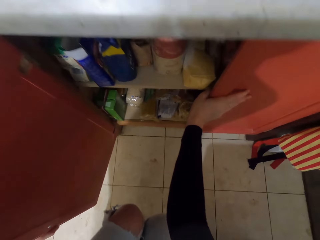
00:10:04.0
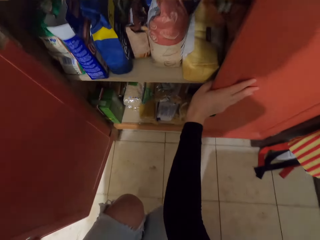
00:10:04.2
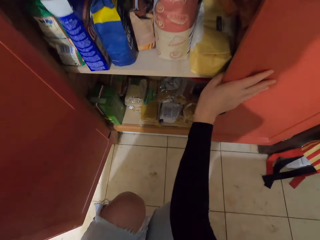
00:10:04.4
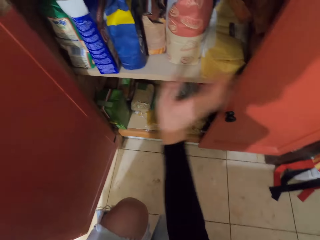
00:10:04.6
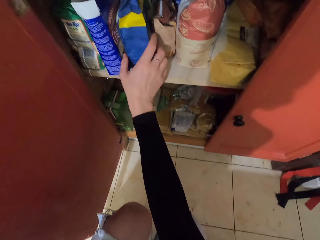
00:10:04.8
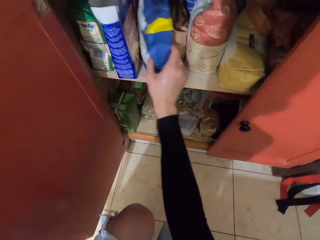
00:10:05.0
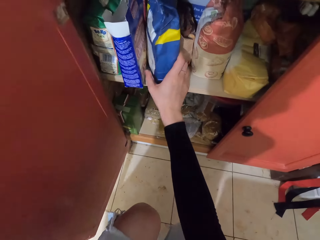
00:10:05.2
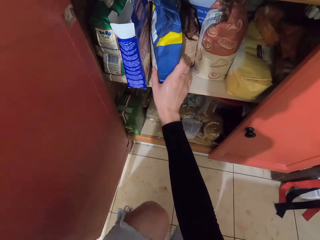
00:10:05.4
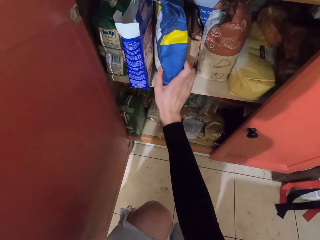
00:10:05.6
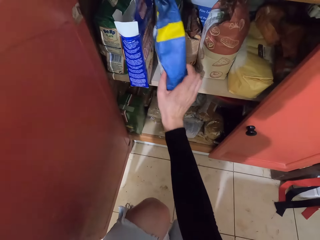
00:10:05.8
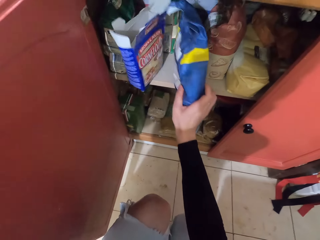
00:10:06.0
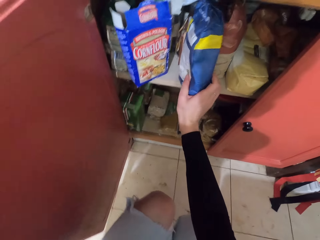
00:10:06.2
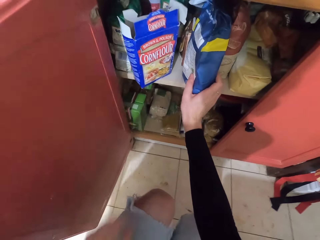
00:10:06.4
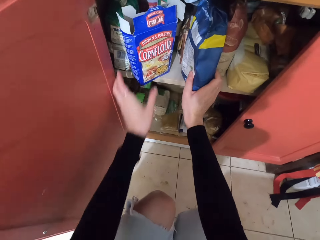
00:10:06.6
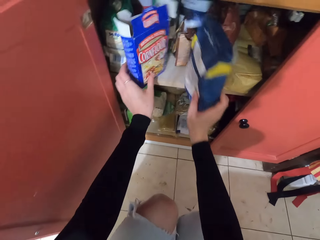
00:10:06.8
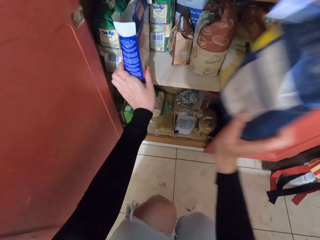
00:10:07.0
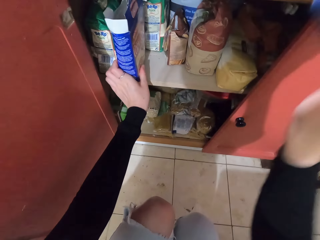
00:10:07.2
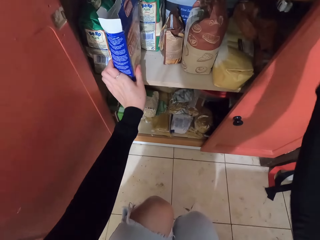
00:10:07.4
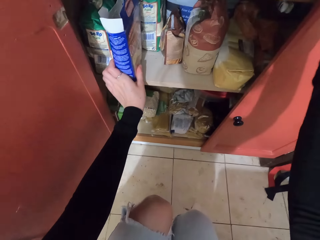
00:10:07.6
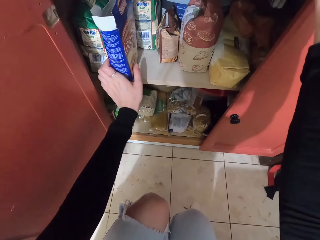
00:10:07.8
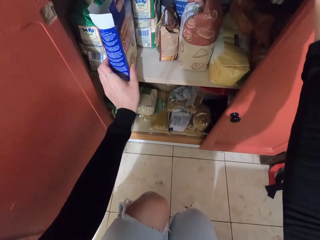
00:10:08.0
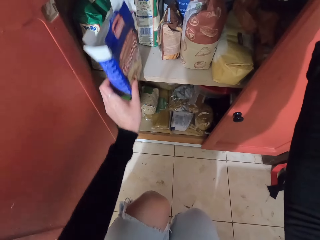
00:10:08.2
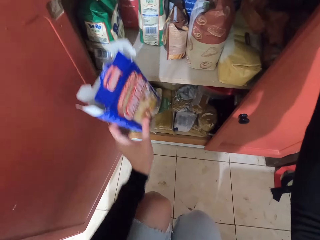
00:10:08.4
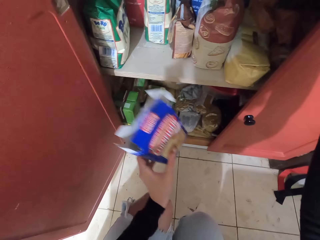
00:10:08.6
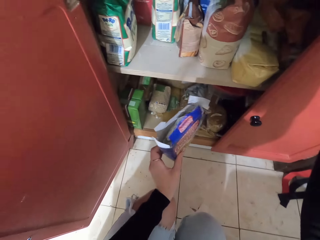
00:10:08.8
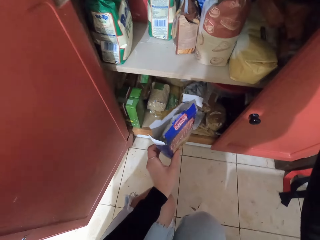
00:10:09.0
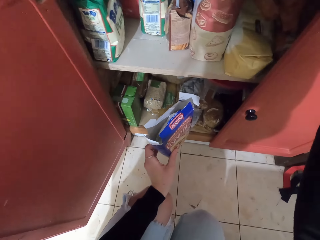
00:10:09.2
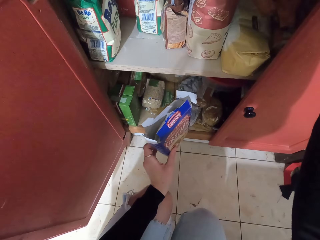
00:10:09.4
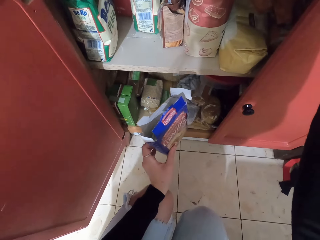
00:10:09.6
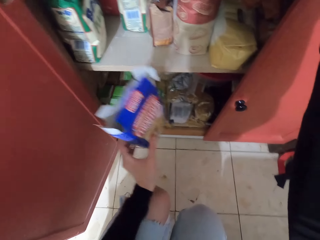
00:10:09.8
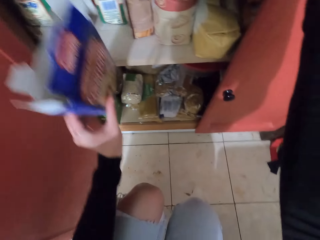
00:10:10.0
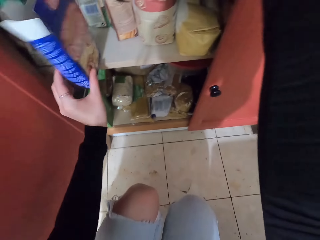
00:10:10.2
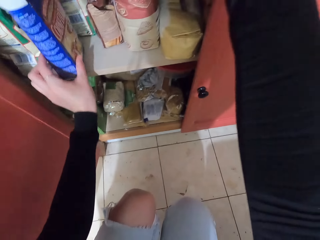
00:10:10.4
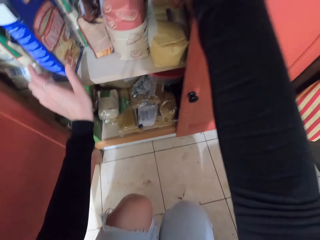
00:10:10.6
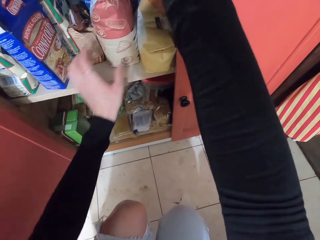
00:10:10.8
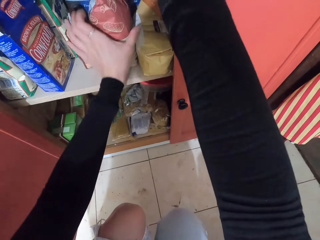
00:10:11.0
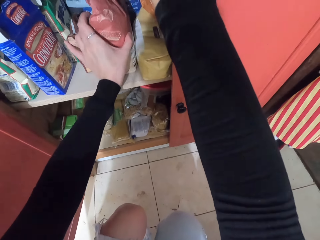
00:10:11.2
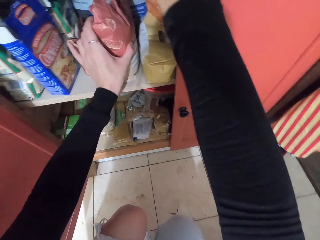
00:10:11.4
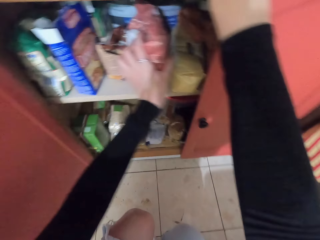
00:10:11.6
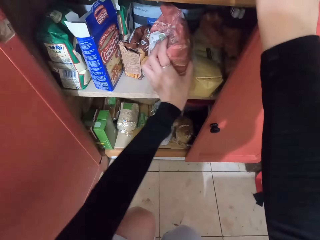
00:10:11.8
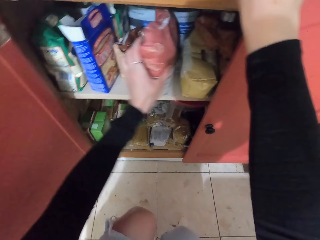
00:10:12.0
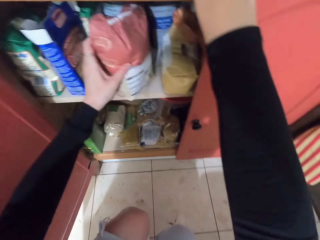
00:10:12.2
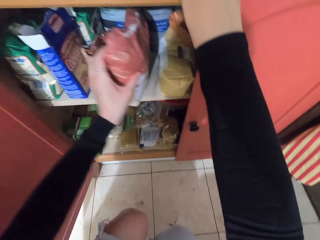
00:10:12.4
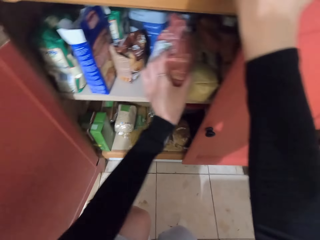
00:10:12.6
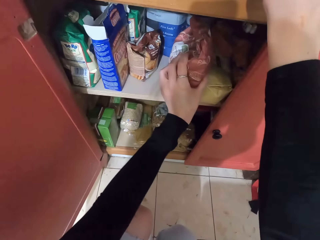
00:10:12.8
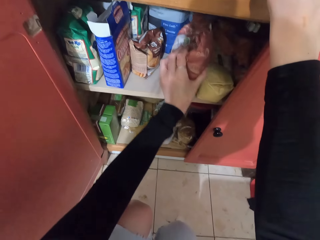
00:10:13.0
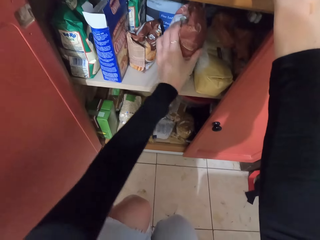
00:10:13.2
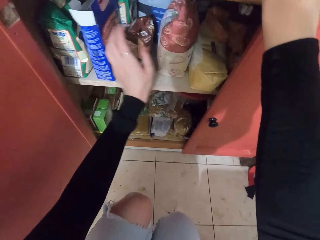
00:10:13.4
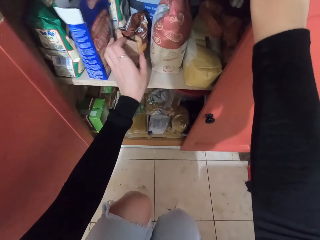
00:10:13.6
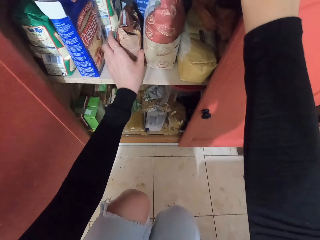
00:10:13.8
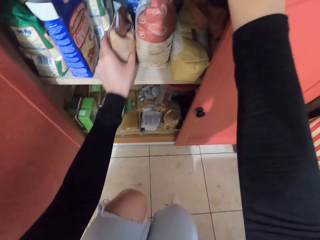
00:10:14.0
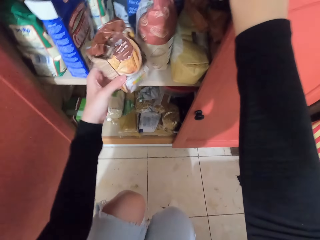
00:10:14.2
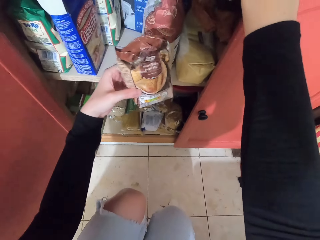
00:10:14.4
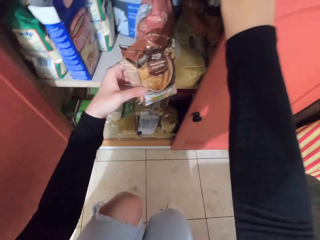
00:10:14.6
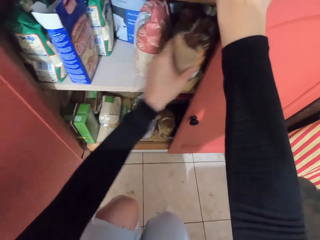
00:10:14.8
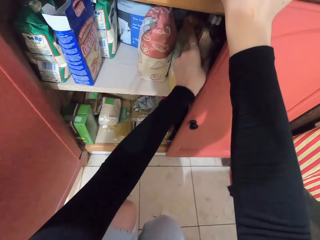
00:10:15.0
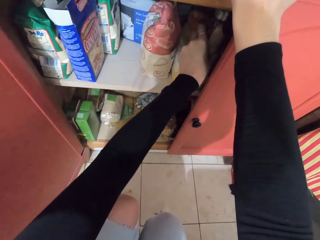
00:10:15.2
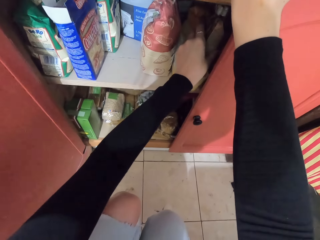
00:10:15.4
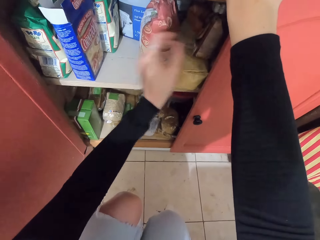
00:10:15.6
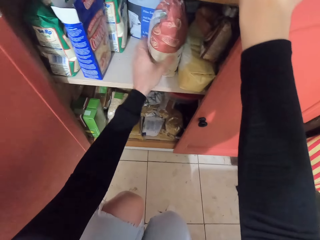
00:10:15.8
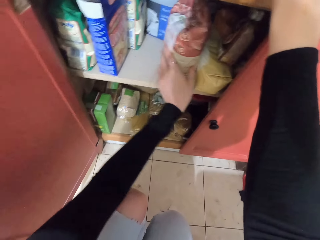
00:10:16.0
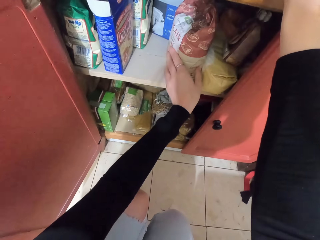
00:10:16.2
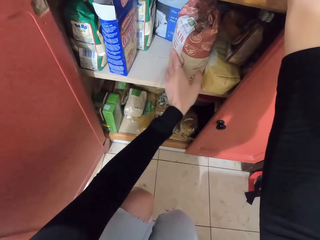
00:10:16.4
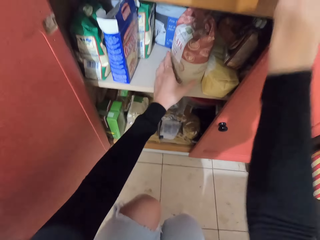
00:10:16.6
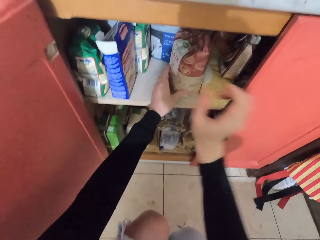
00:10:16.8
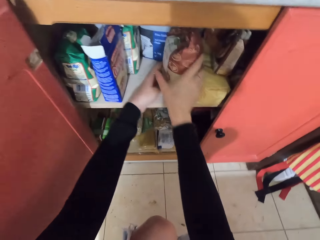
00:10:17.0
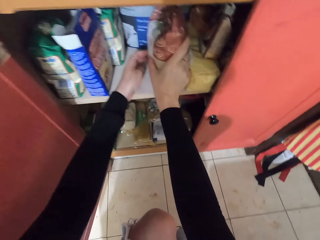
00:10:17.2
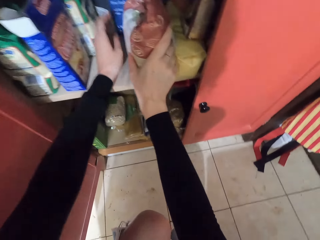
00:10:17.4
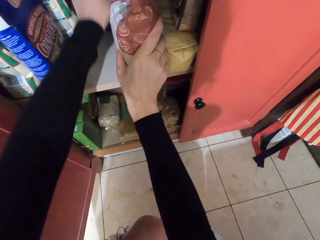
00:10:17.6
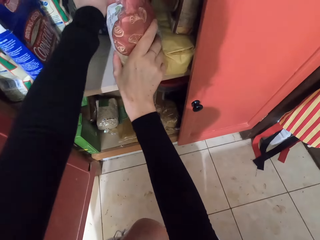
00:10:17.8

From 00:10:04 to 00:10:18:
The camera wearer takes two packets of flour. They squat beside the cabinet. They hold the packet. They hold the box. They put the packet on the countertop. They put the box in the cabinet. They hold the packet. They push the packet. They hold the packet. They move the packet. They hold the packet.

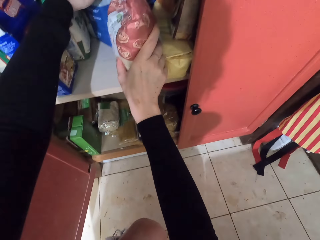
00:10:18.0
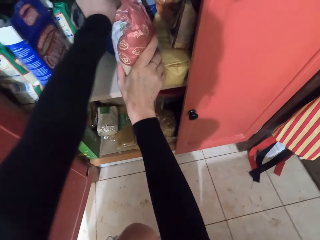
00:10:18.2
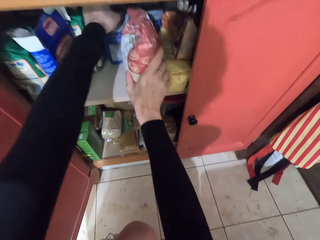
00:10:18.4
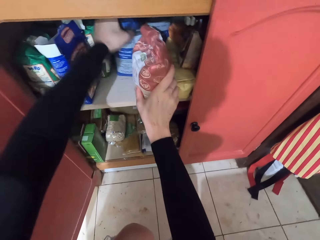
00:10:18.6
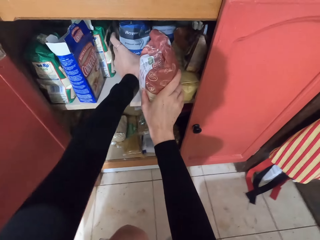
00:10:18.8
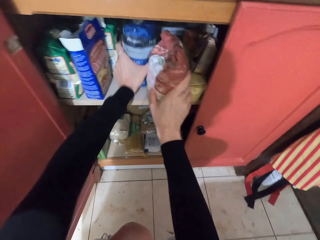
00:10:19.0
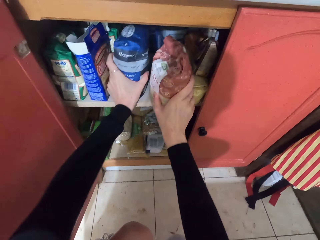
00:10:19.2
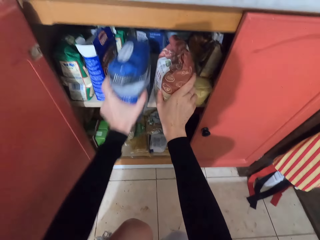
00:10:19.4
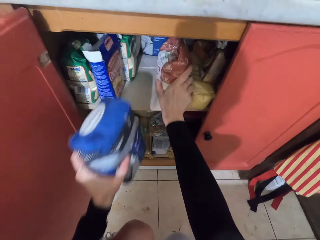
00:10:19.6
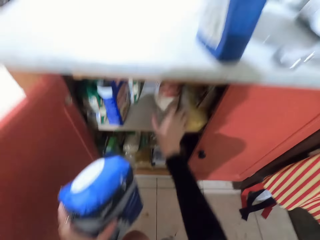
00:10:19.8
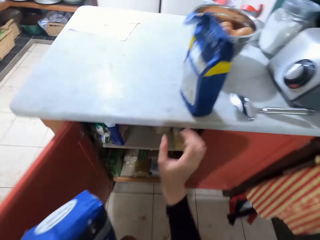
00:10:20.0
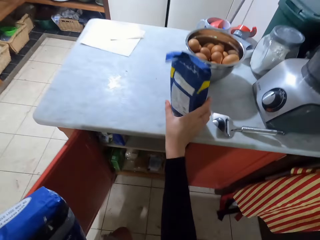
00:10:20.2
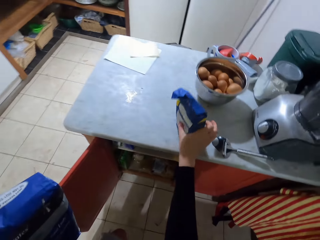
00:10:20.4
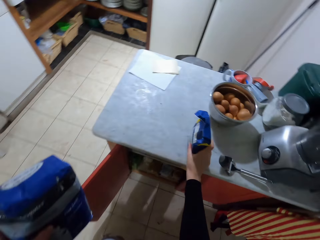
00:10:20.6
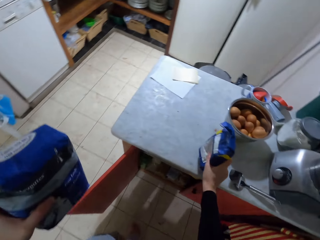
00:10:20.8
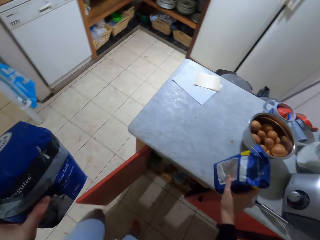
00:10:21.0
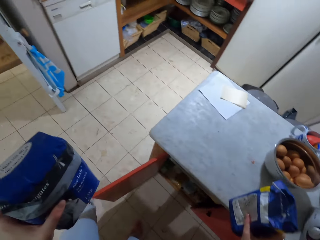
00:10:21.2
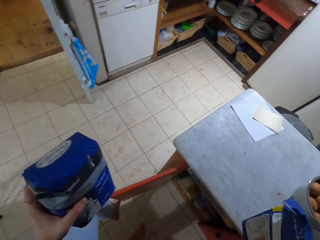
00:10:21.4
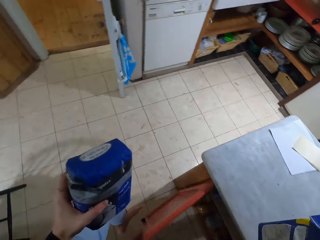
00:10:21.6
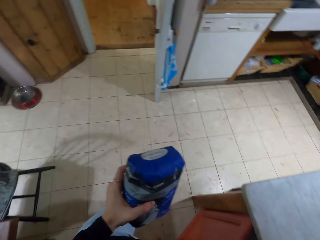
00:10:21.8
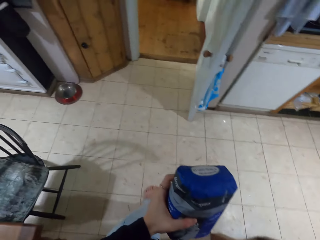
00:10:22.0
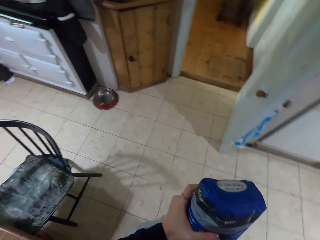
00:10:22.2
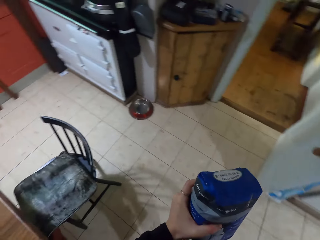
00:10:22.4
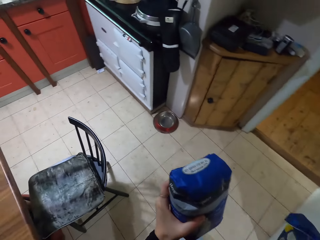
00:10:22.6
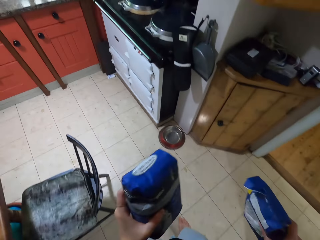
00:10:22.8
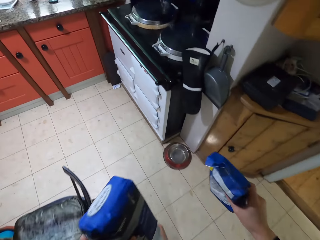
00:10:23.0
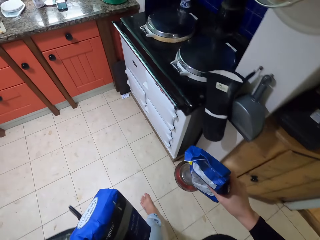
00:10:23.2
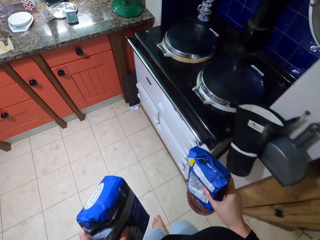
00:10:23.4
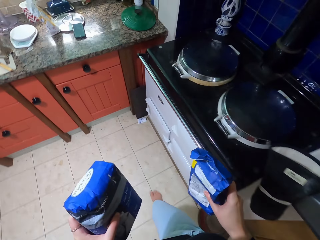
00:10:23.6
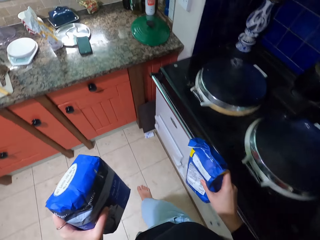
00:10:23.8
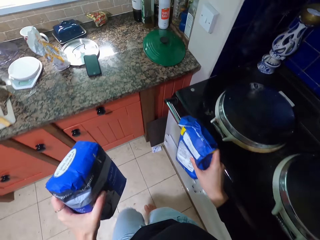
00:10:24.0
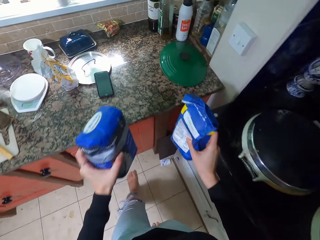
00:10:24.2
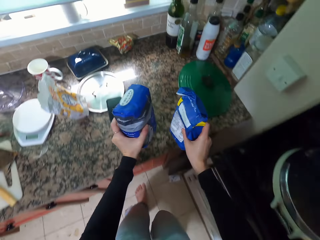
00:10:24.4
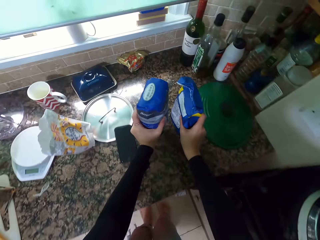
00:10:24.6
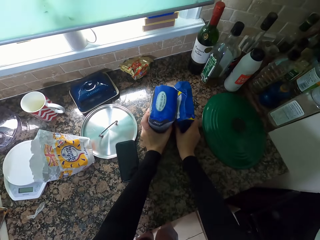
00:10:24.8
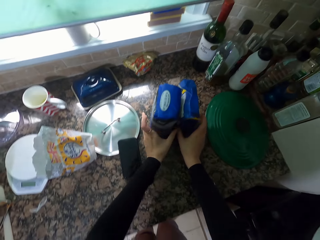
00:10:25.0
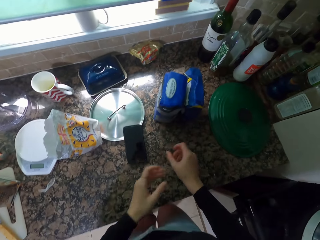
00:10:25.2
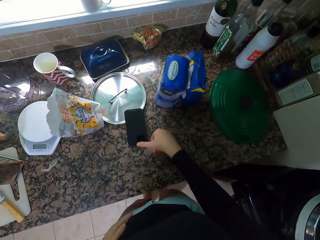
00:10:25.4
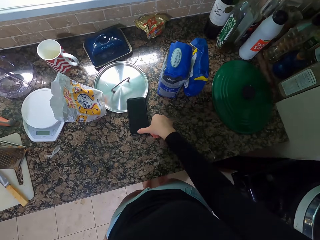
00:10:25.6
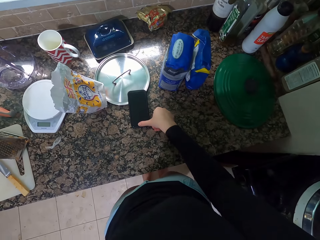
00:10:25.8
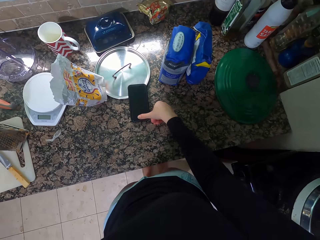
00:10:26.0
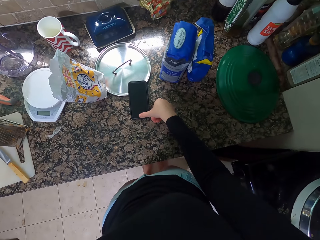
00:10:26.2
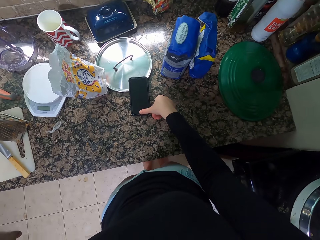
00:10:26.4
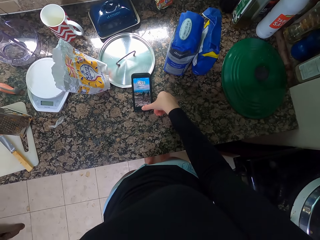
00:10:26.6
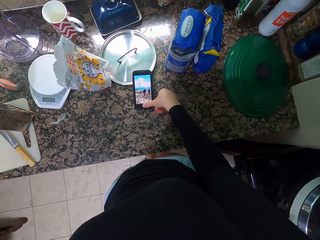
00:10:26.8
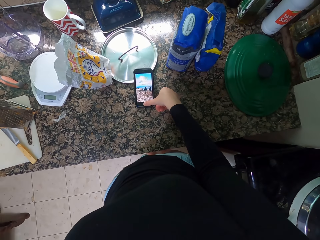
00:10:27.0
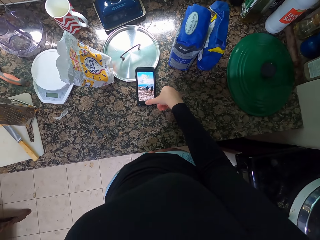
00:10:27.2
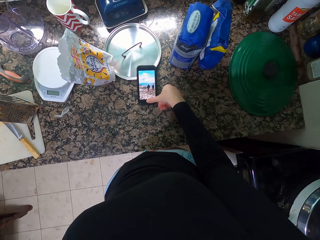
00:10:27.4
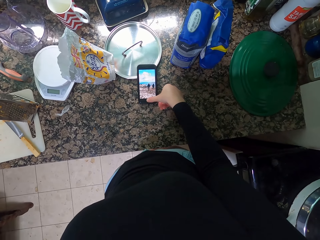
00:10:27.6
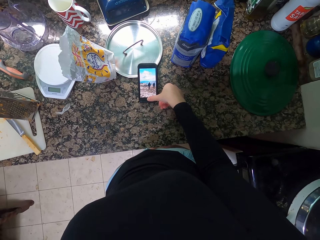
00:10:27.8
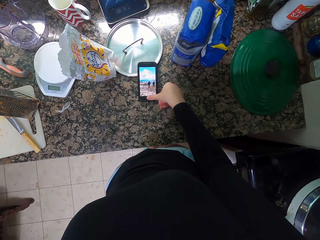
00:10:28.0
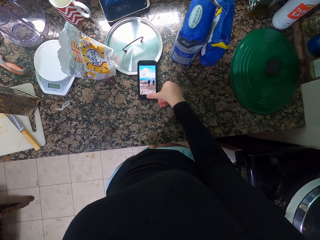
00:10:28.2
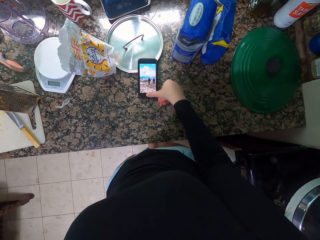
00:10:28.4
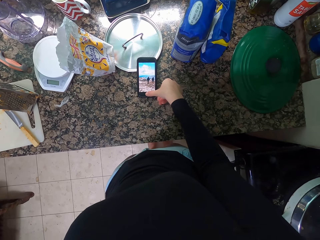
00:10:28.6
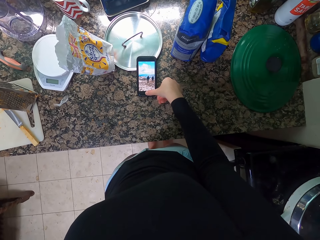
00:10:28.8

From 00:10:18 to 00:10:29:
The camera wearer holds the packet with the other hand. They hold the packet. They push the packet. They hold the packet on the countertop. They close the kitchen cabinet and walk away from the cabinet. They drop the flour on the kitchen top. They dial the phone.
